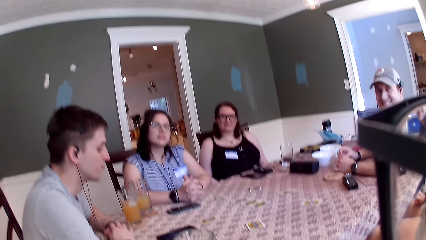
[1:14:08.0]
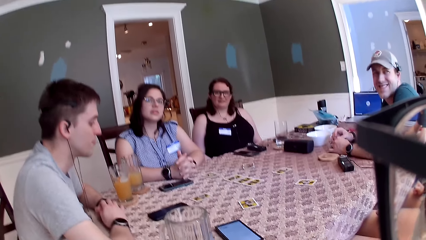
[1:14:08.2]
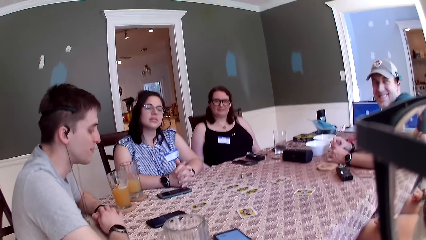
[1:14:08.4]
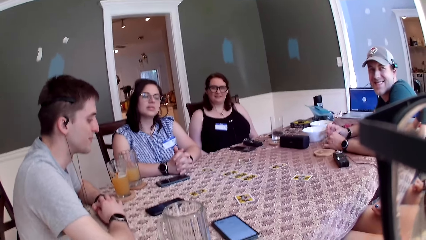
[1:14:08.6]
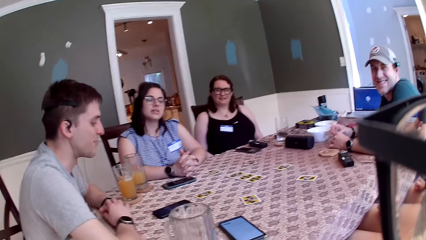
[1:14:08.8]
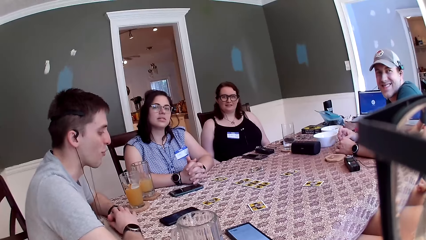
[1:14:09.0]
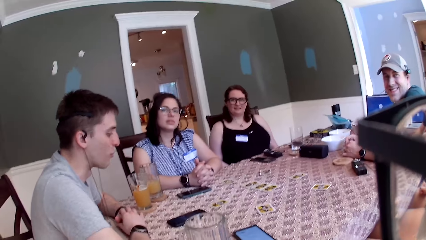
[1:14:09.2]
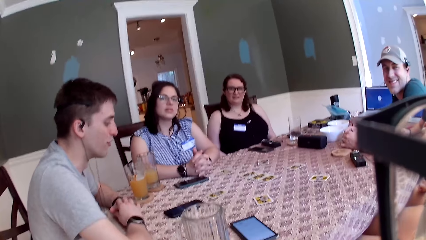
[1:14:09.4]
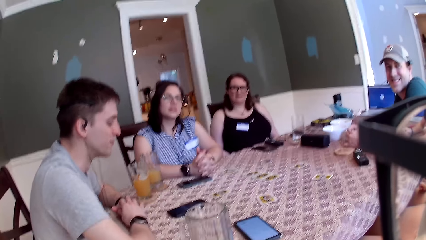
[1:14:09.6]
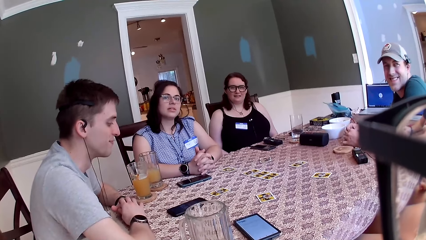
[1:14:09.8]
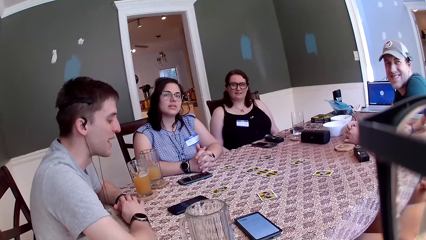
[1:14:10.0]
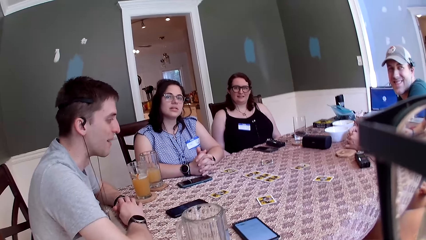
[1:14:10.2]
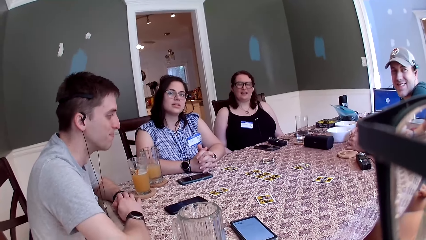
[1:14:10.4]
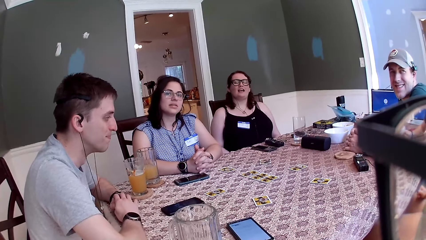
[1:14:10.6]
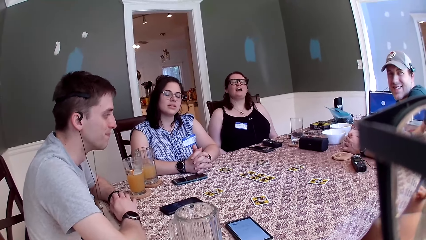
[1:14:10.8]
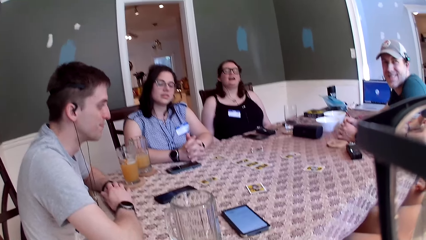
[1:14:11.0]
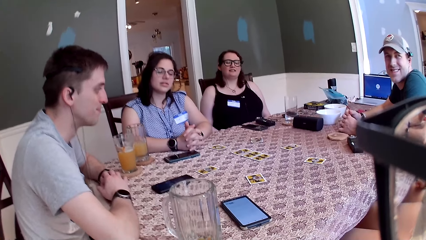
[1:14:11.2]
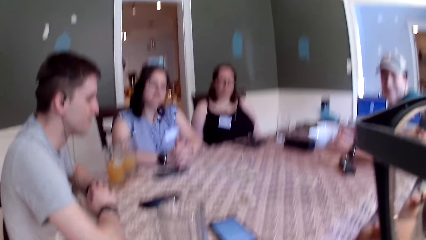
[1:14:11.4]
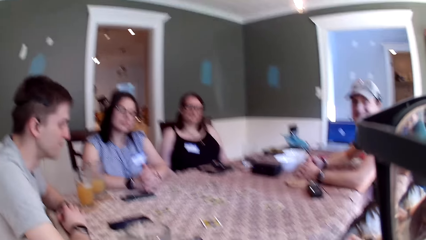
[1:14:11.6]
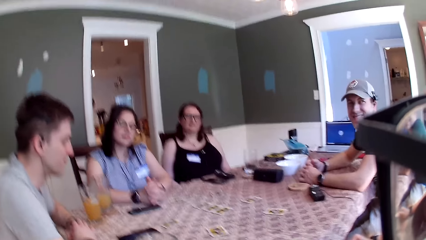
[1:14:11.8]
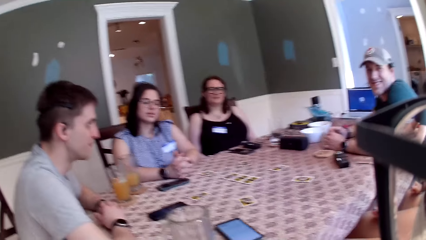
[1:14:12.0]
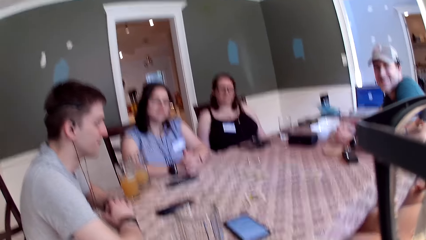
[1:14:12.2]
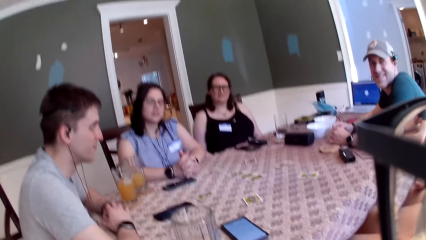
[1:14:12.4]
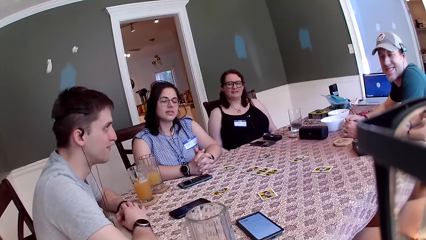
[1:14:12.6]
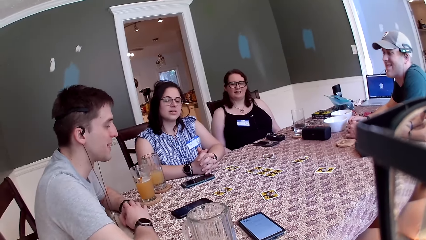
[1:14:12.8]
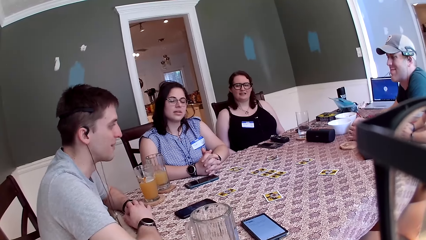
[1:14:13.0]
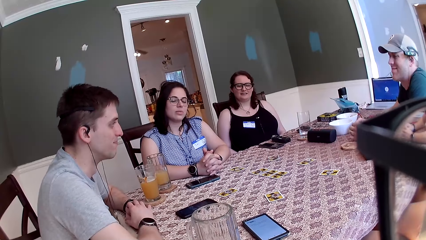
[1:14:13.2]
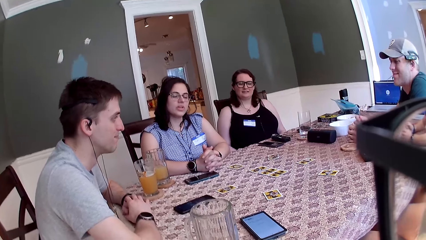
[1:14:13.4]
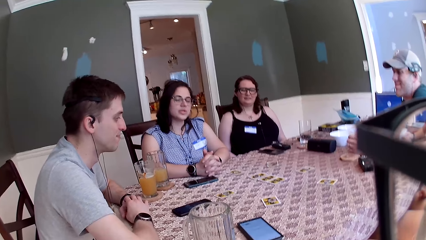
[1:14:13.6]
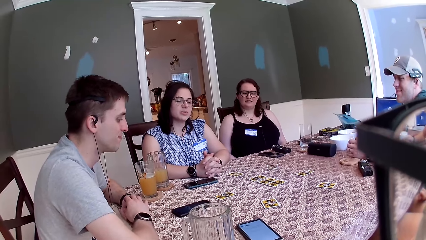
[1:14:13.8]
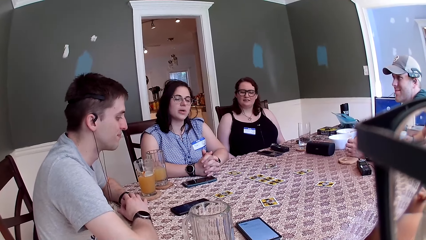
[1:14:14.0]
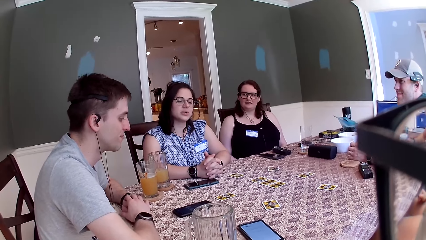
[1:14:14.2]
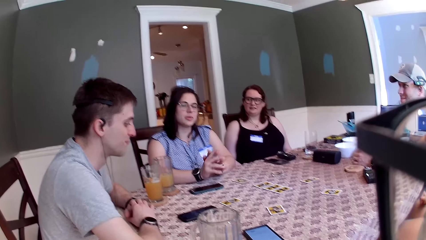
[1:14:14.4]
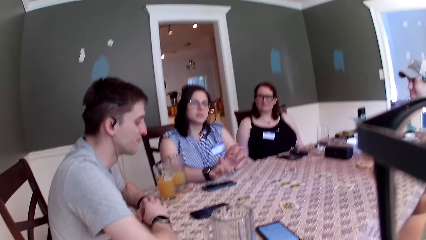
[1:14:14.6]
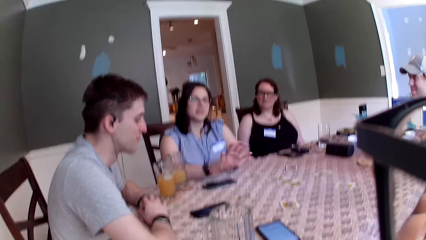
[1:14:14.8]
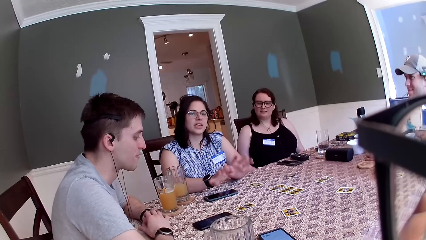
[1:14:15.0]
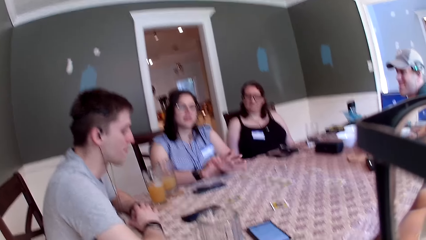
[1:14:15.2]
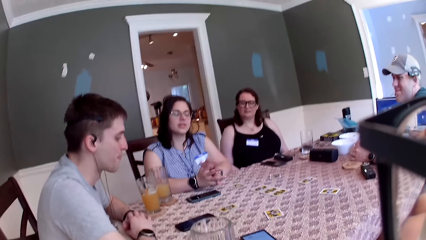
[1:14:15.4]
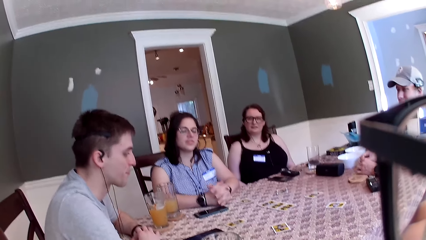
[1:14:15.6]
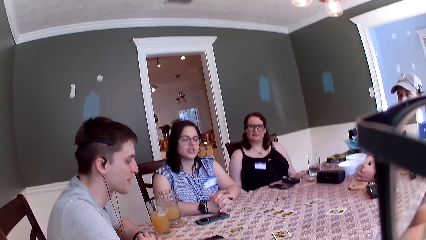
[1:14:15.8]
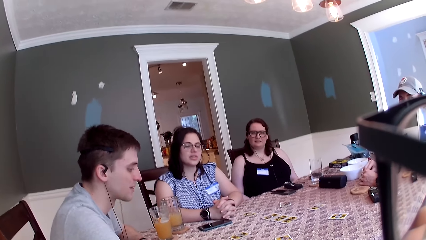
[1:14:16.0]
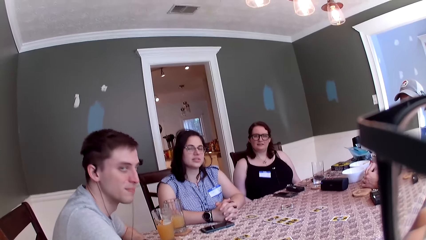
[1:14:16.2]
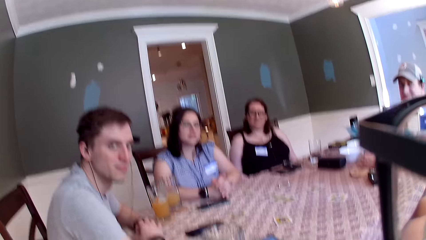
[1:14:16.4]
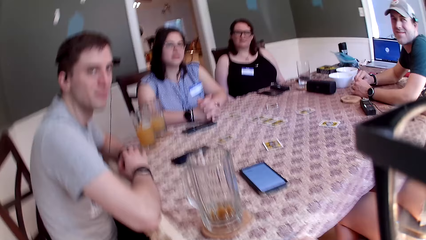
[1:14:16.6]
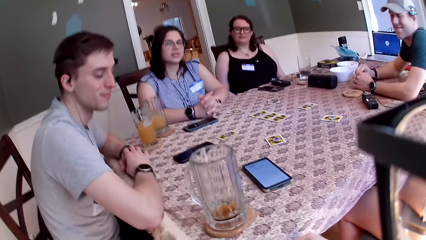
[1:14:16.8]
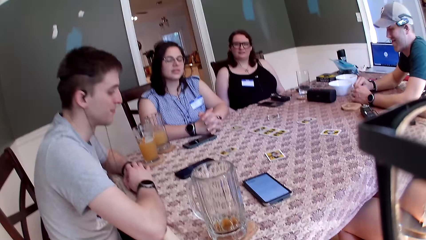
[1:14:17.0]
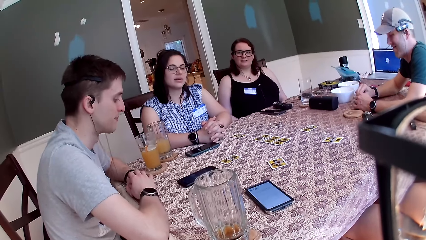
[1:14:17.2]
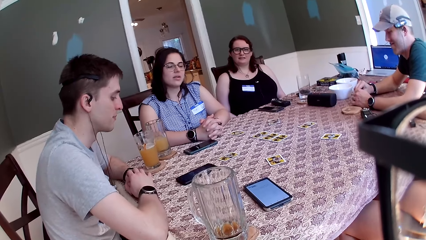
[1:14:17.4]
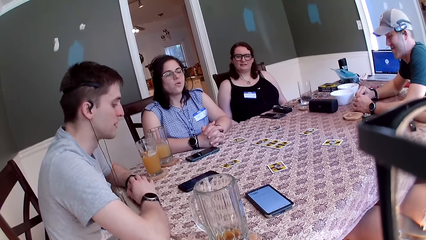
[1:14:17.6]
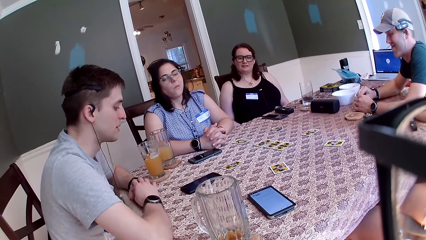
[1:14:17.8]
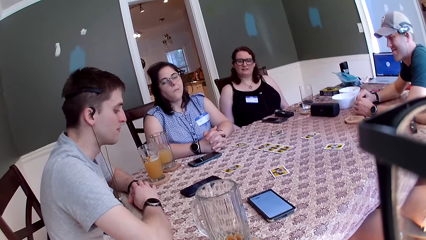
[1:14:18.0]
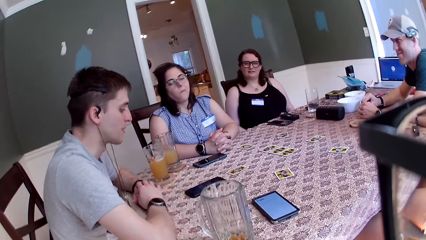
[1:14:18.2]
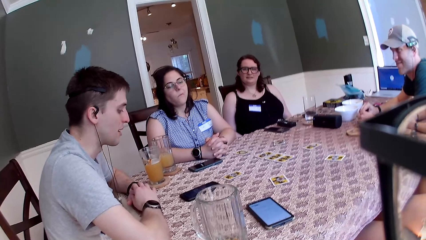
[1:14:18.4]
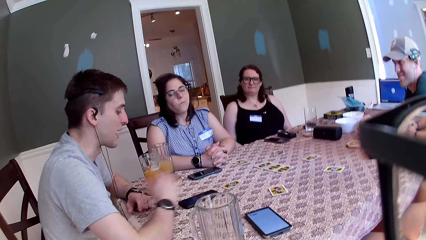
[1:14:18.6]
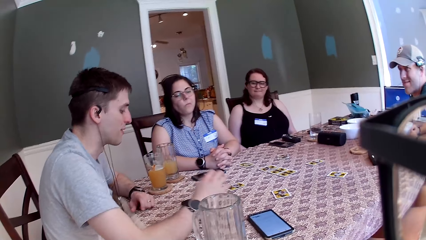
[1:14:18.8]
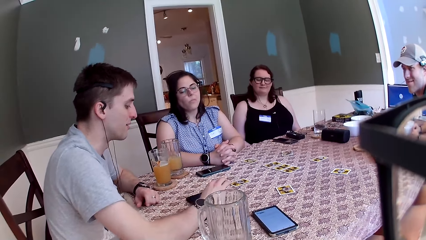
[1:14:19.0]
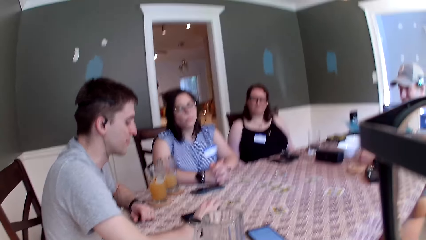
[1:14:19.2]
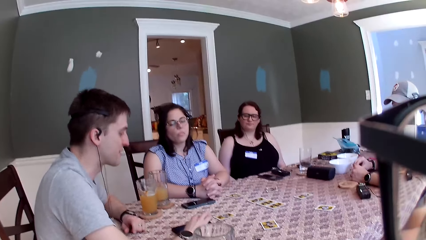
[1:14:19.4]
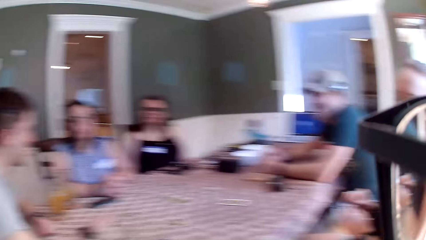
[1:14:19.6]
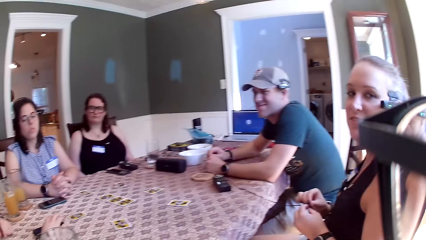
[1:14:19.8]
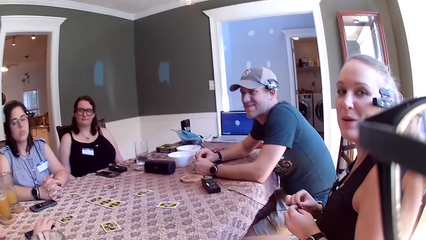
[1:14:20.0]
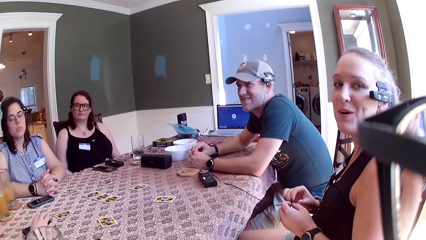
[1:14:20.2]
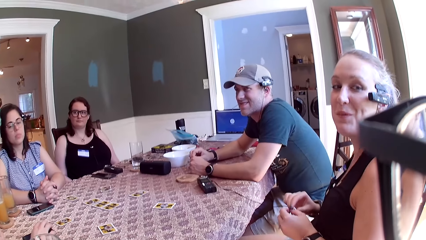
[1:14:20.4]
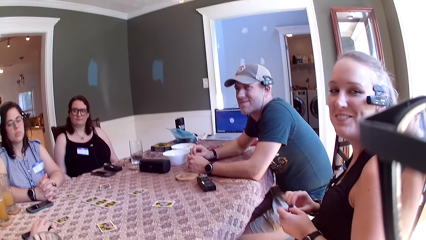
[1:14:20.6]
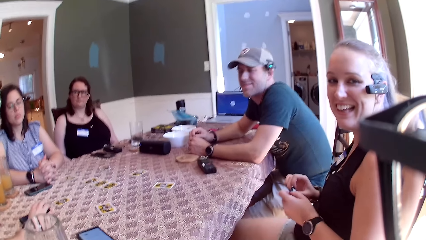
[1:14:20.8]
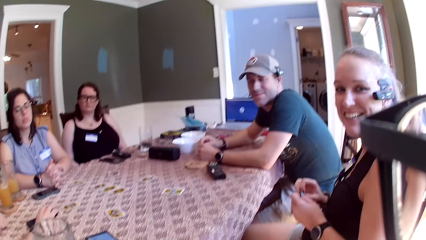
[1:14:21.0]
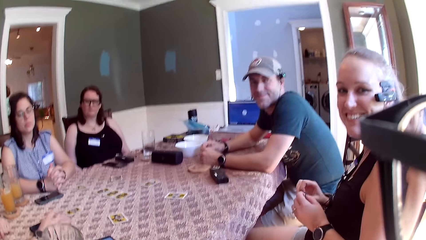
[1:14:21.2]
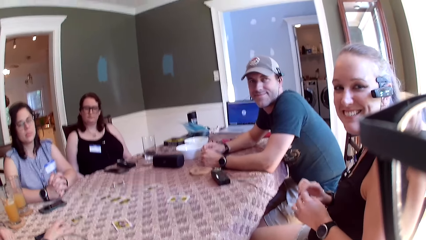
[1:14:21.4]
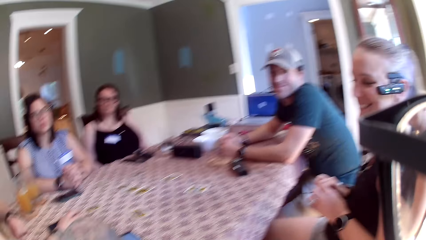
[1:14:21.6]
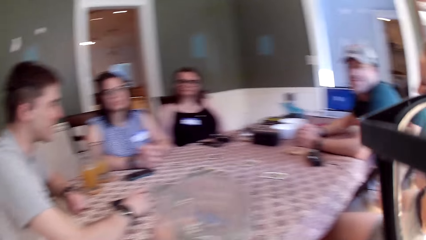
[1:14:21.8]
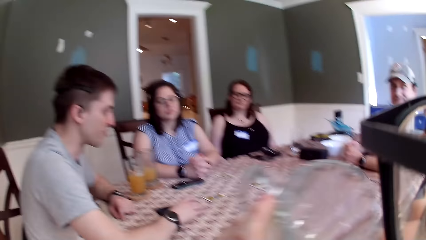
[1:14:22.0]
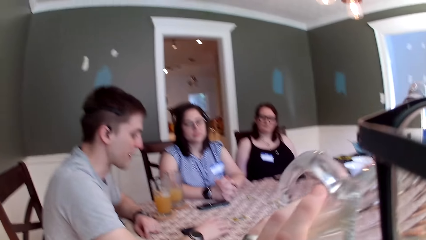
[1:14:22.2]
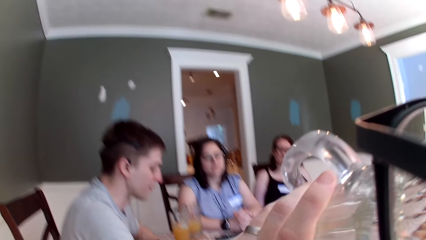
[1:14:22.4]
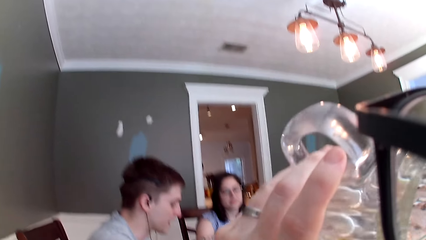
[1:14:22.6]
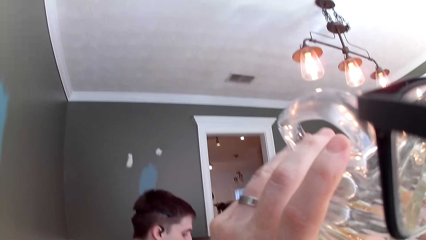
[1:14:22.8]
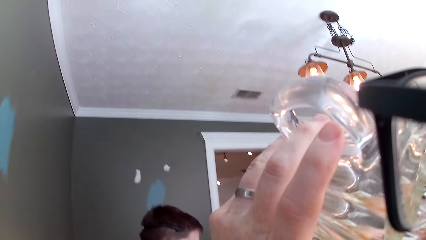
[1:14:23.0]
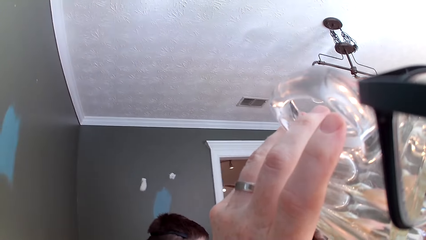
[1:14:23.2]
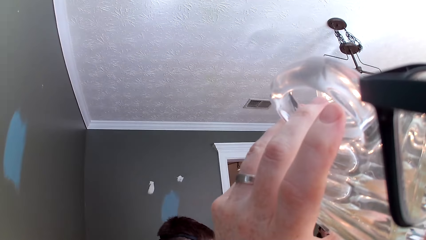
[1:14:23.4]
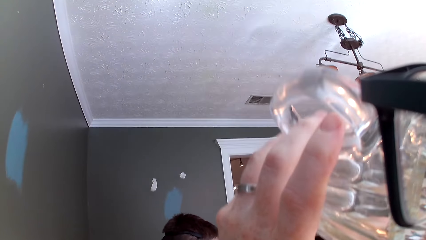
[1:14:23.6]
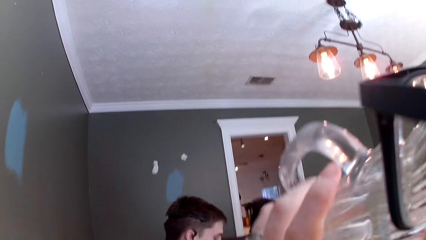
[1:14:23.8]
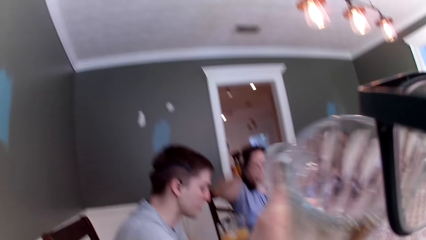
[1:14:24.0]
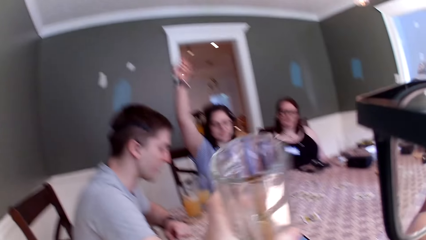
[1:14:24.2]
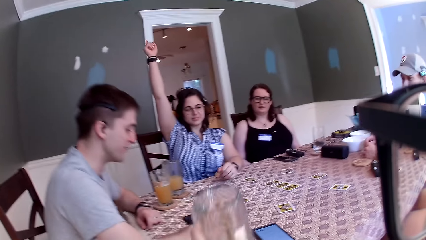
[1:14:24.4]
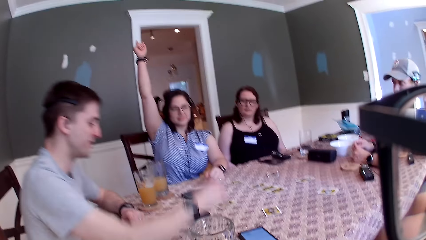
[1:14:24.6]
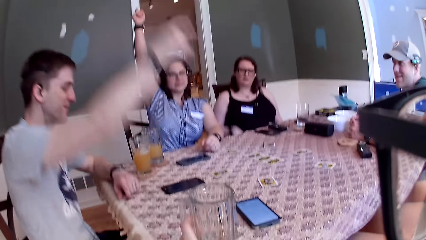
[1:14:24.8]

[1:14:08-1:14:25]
The camera wearer interacts with three persons and a man. The man interacts with everyone. A woman interacts with everyone. Another woman interacts with everyone. The camera wearer interacts with everyone. The man interacts with everyone and touches the phone on the table with his right hand. The second woman interacts with everyone. The man interacts with everyone. The second woman holds a wire with both hands. The camera wearer sips from the cup of juice with his left hand. The first woman raises her right hand.
